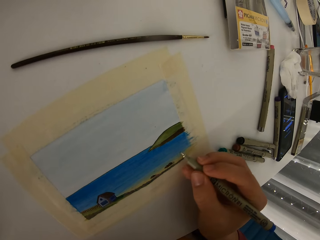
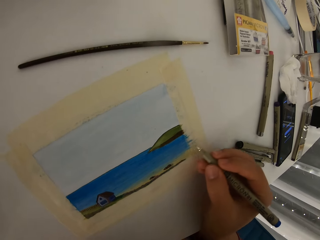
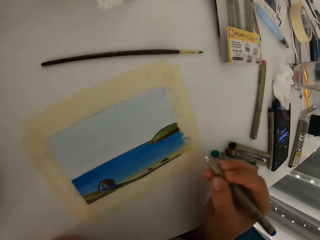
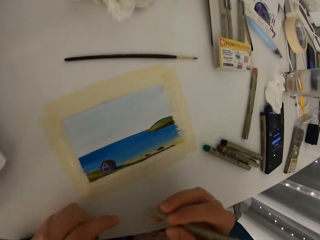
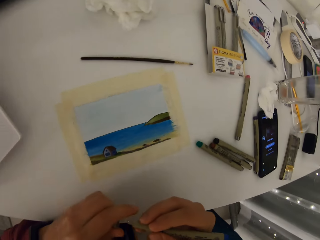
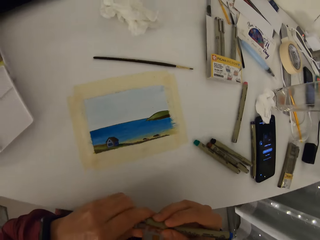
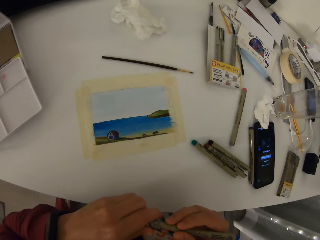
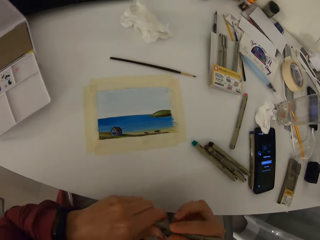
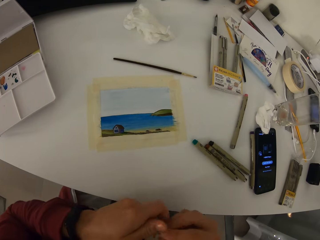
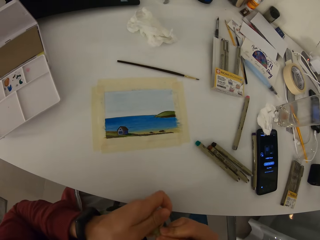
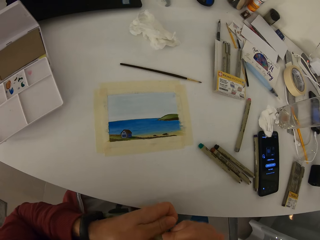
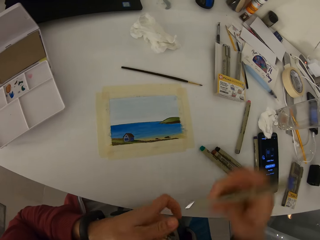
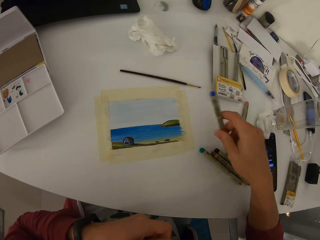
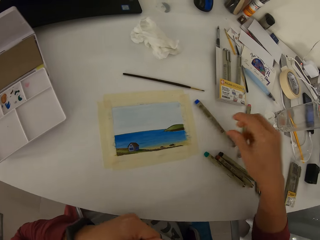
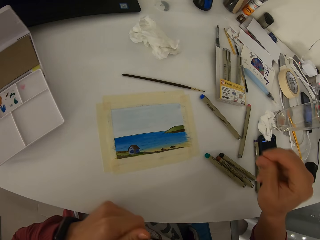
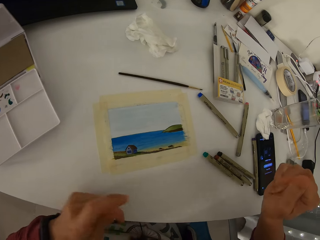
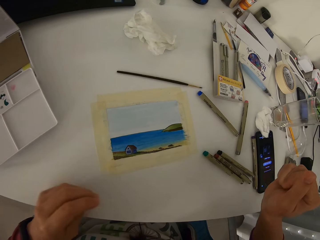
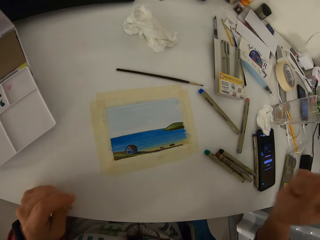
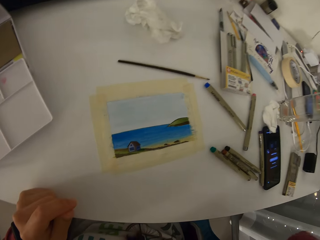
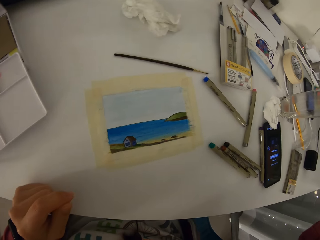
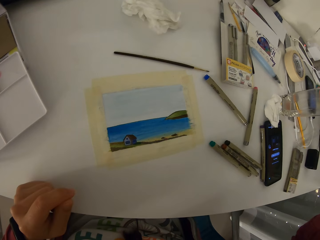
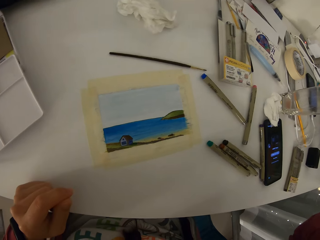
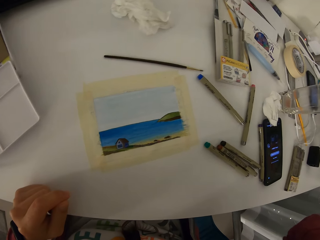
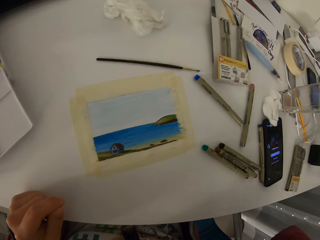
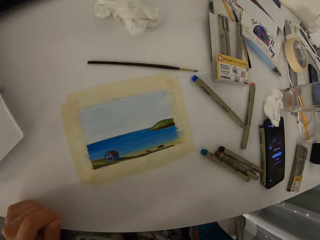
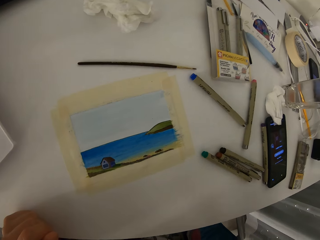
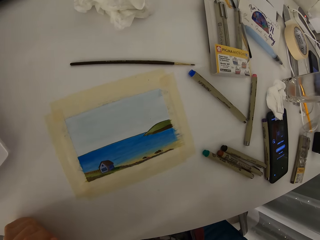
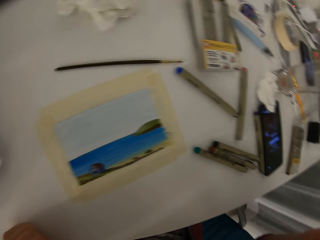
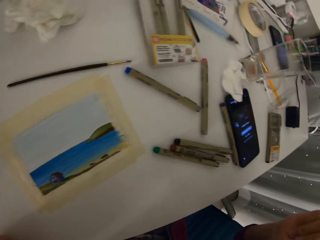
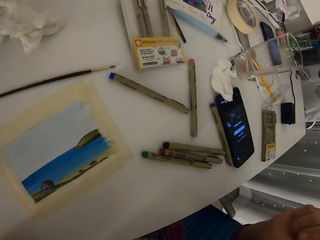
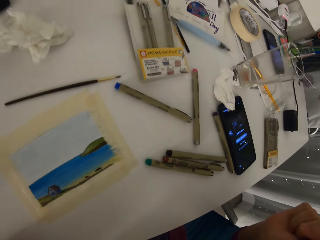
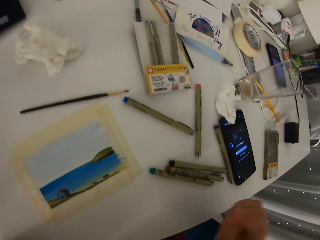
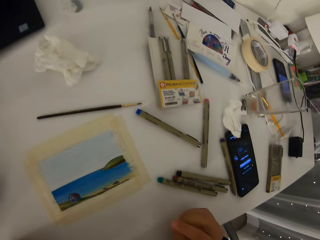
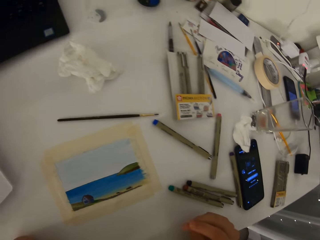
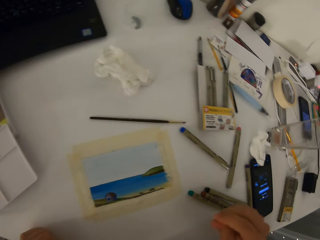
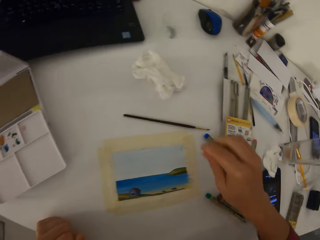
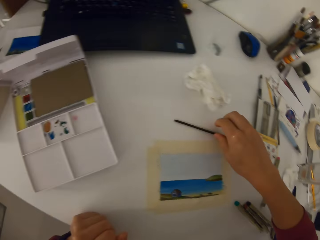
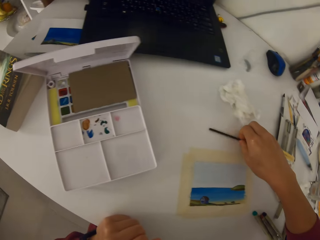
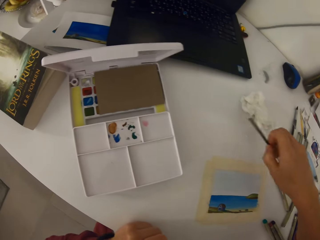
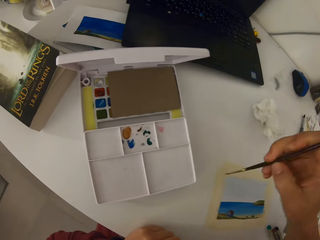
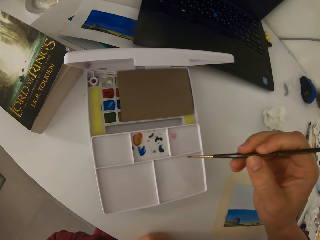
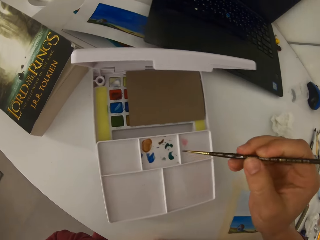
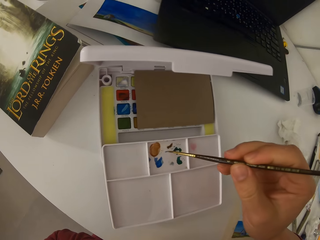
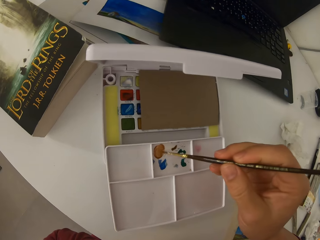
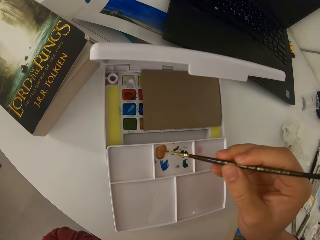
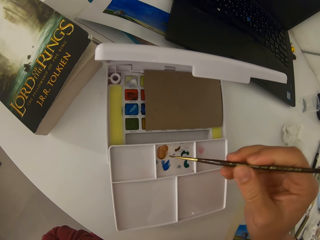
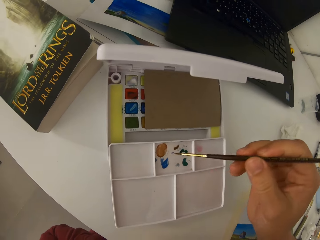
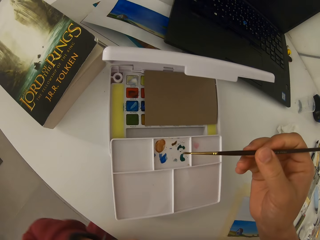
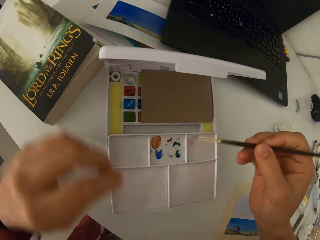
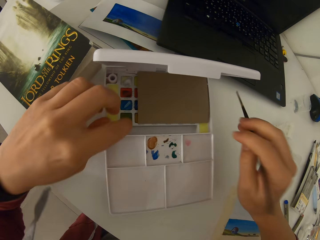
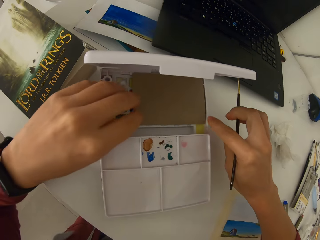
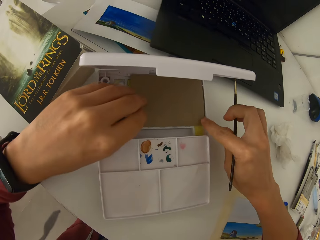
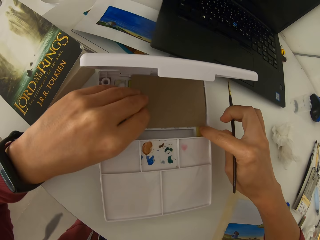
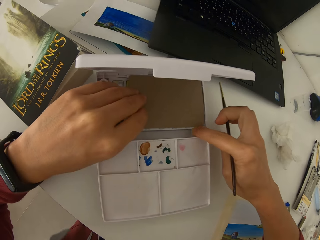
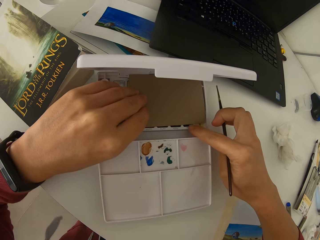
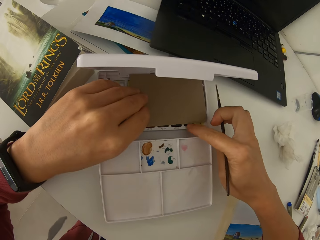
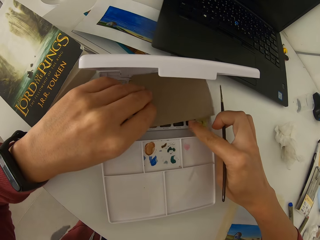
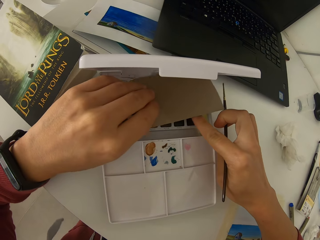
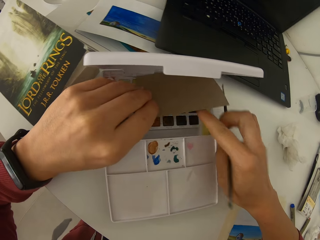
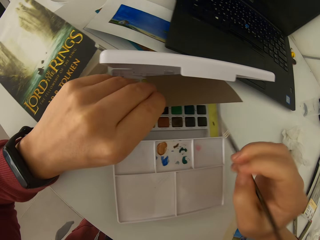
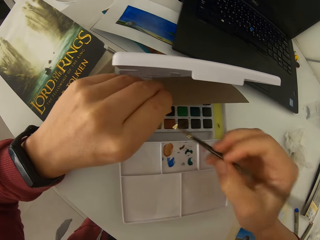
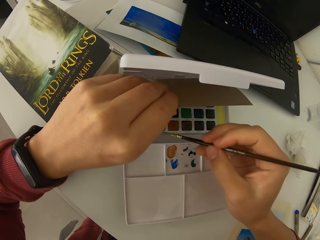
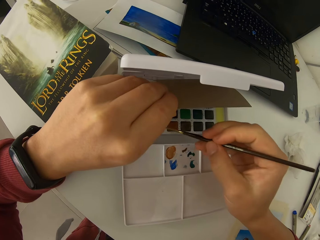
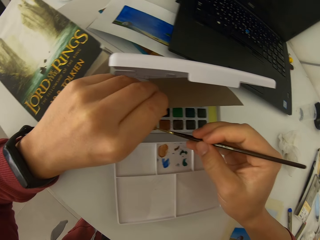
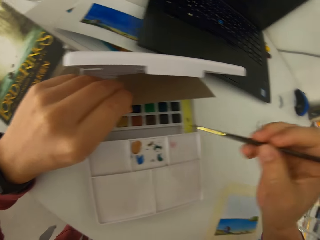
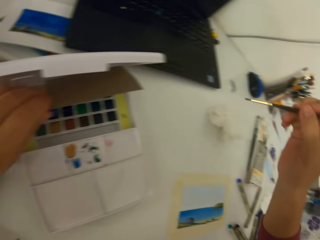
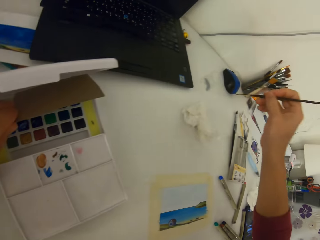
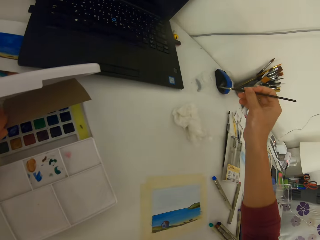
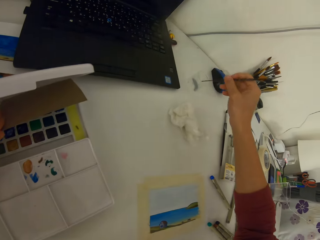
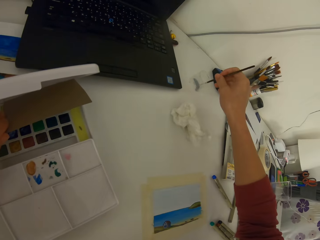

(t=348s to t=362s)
The camera wearer corks the marker pen. He places the marker pen on the table. He takes a paint brush from the table. He dips the paint brush in paint. He rubs the brush on paint. He removes paper from the top of the paint with his left hand. He rubs the brush on paint. He dips the painting brush in paint.

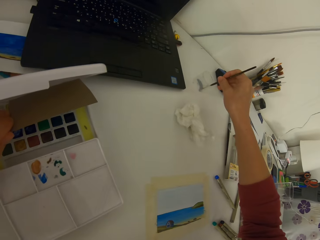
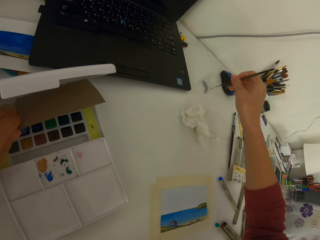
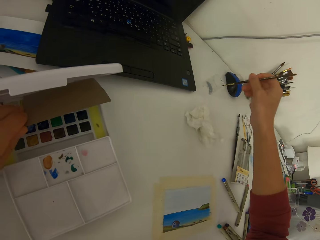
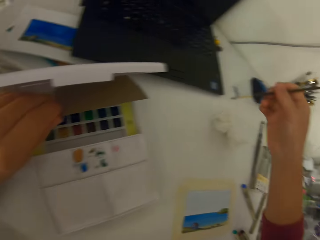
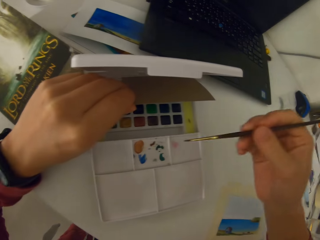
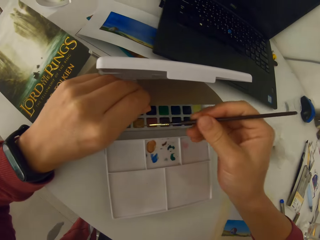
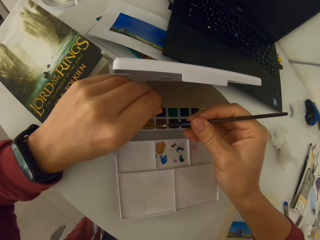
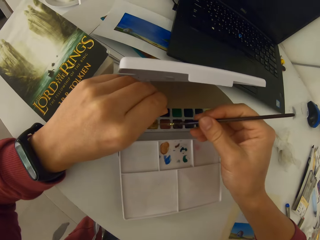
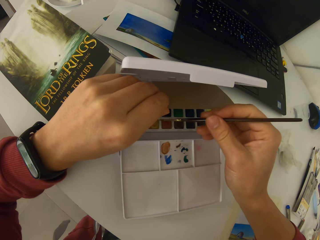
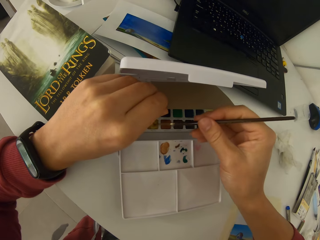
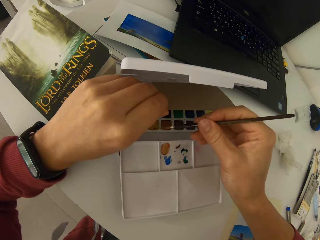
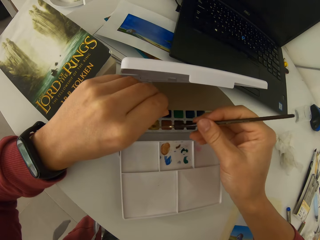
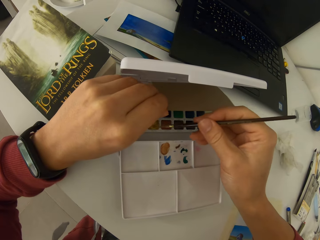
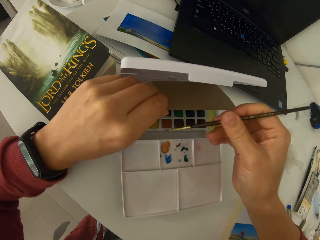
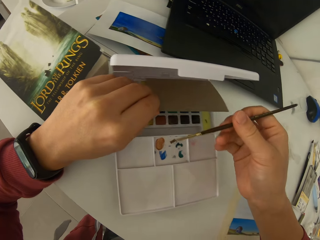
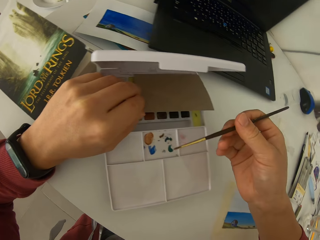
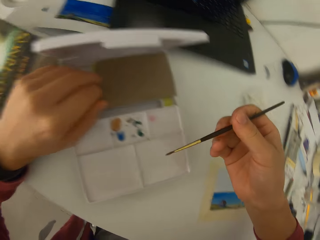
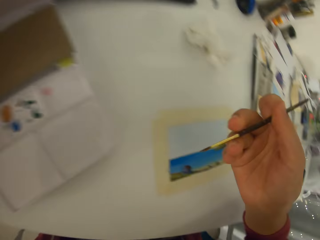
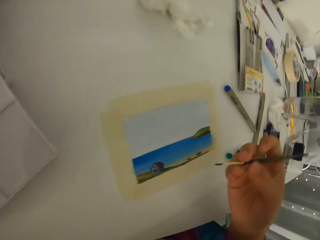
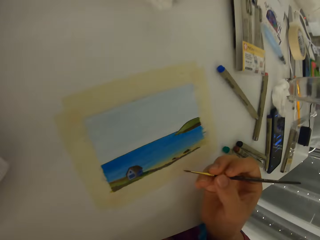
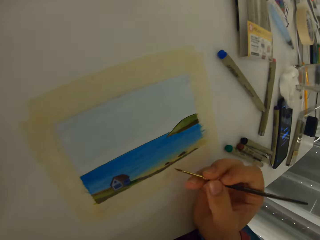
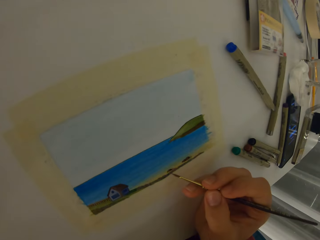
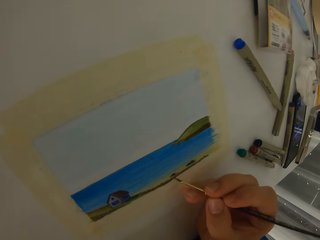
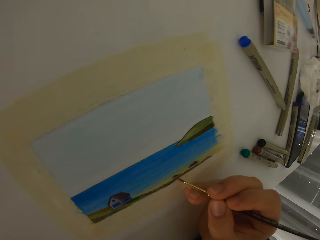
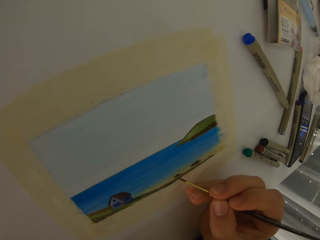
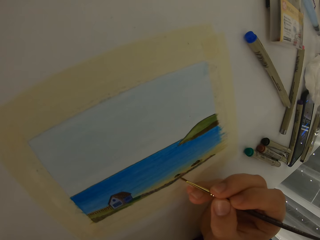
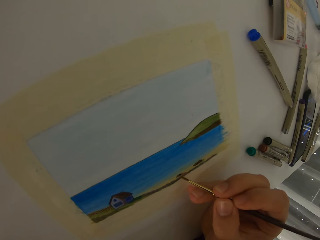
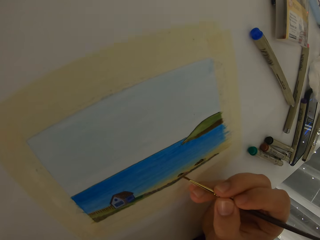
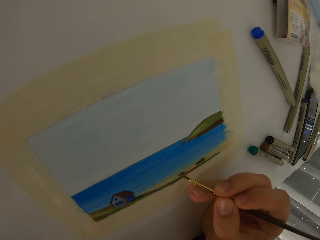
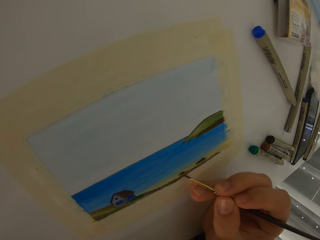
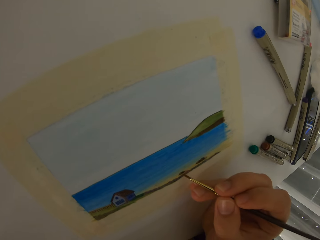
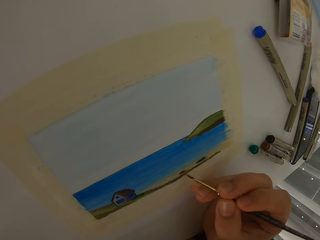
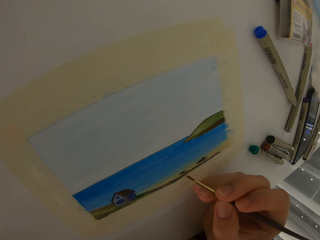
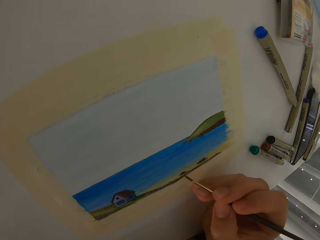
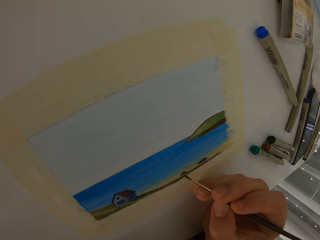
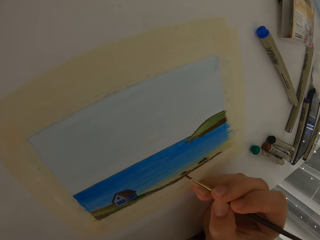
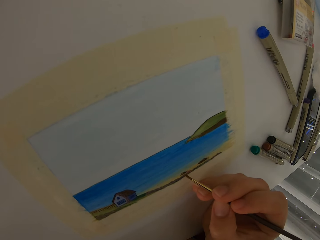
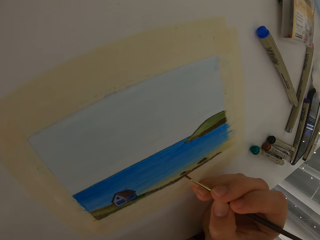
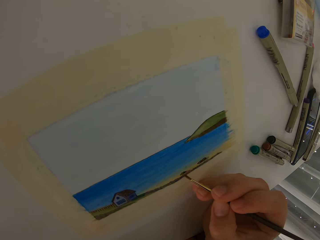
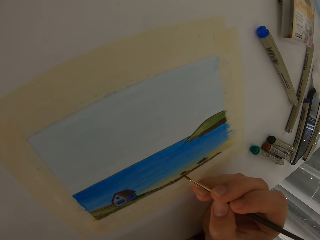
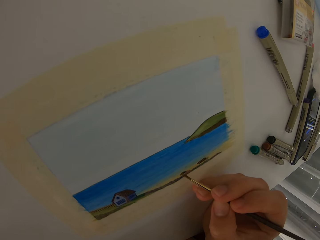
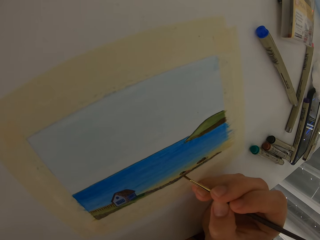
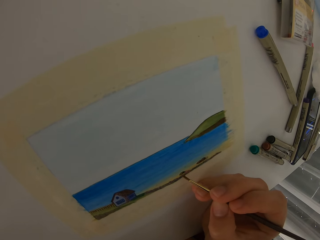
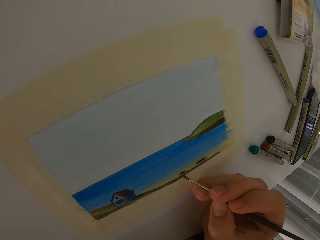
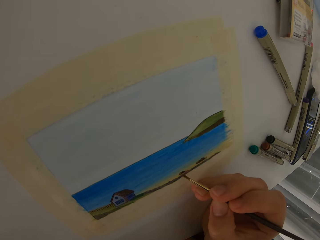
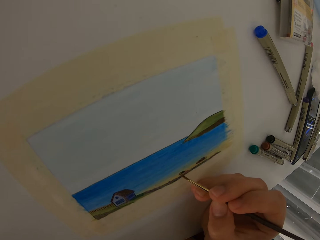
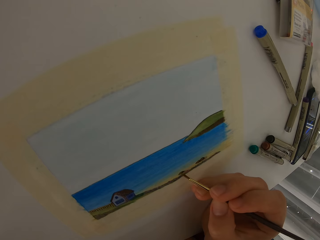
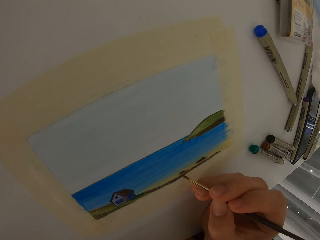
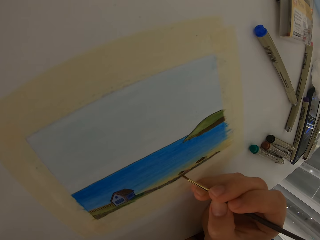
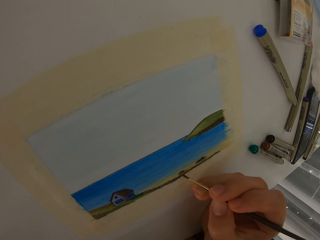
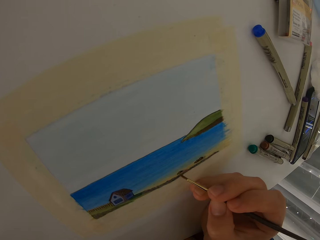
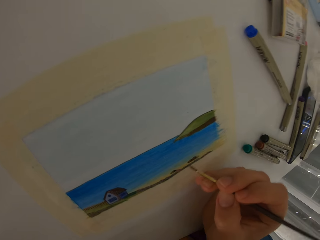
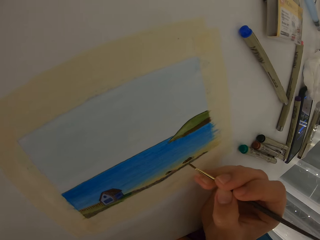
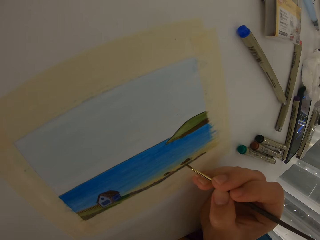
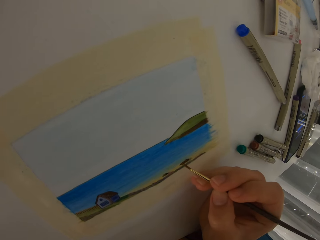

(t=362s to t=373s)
The camera wearer dips the painting brush in water. They rub the brush on something. They dip the painting brush in paint. They rub the brush on paint. They add details to the picture using the paint brush.
